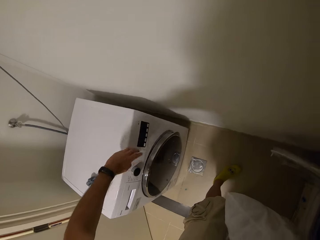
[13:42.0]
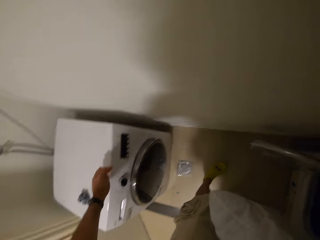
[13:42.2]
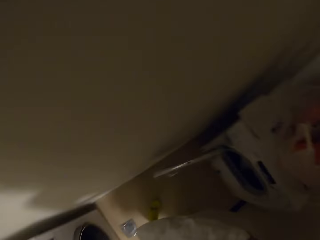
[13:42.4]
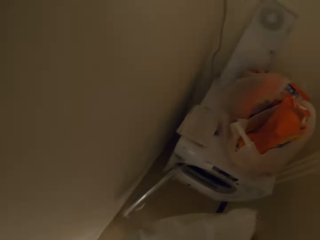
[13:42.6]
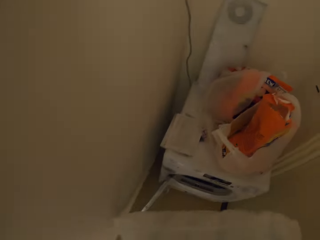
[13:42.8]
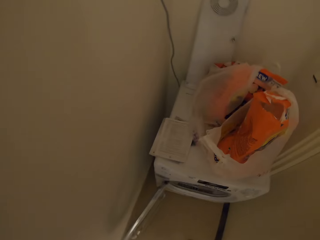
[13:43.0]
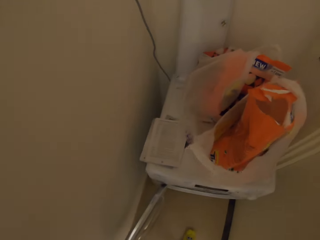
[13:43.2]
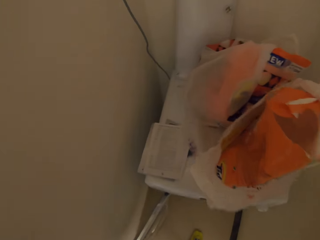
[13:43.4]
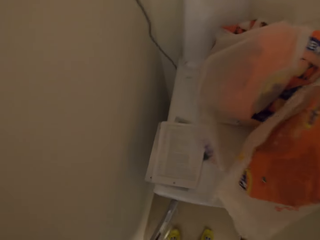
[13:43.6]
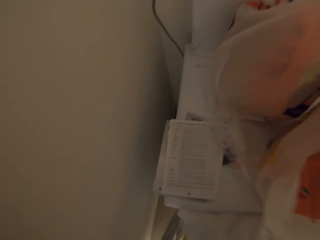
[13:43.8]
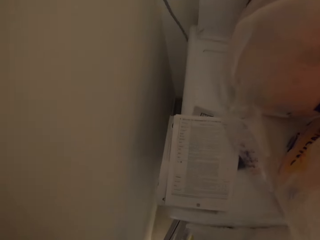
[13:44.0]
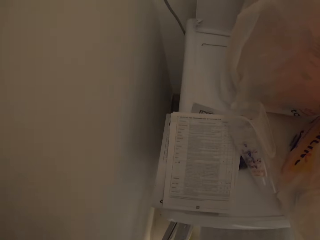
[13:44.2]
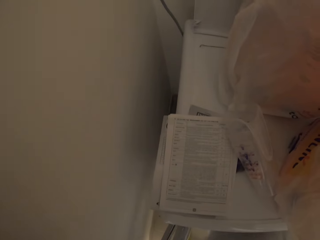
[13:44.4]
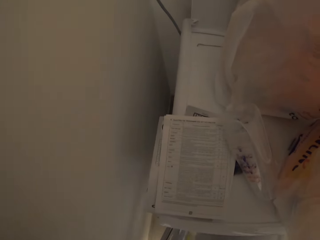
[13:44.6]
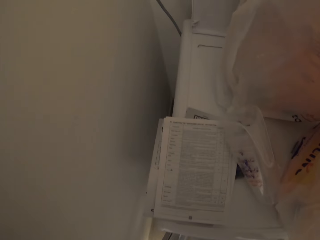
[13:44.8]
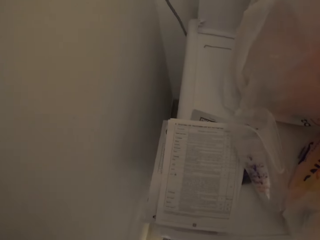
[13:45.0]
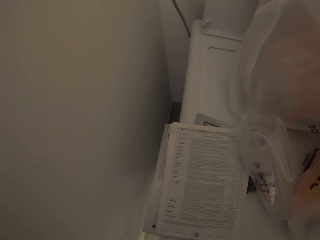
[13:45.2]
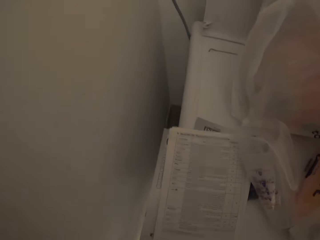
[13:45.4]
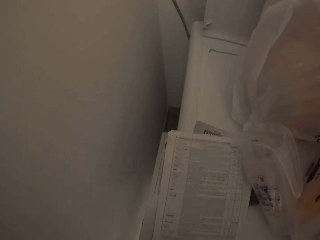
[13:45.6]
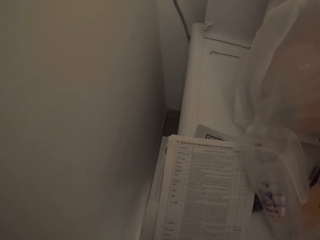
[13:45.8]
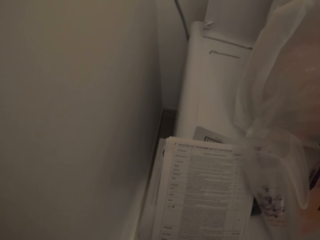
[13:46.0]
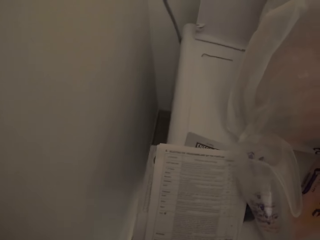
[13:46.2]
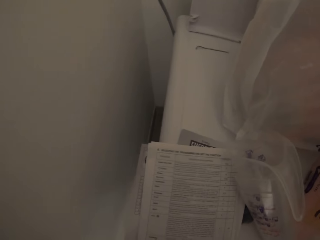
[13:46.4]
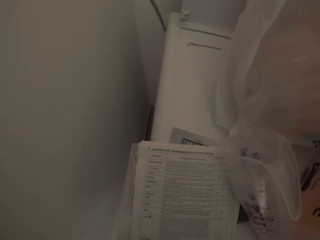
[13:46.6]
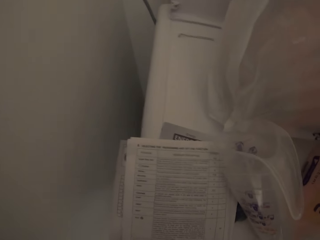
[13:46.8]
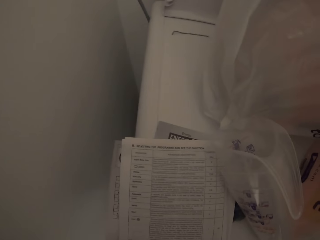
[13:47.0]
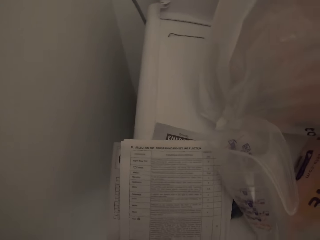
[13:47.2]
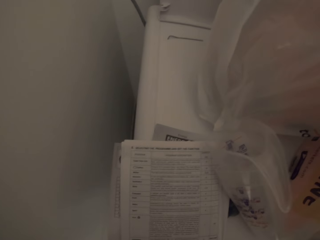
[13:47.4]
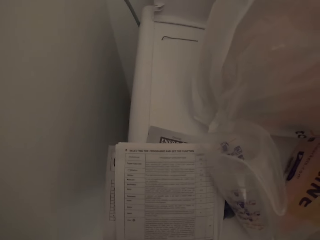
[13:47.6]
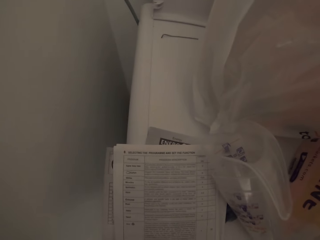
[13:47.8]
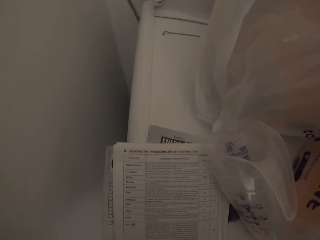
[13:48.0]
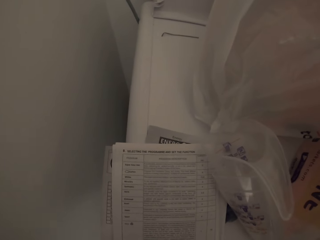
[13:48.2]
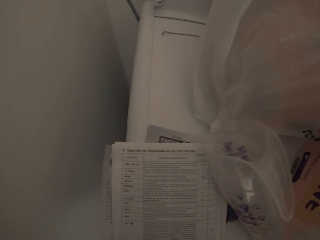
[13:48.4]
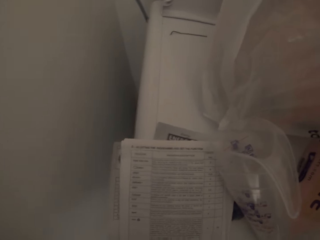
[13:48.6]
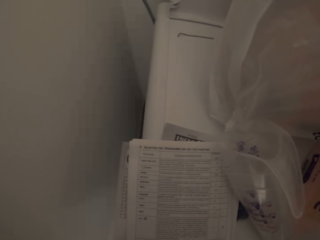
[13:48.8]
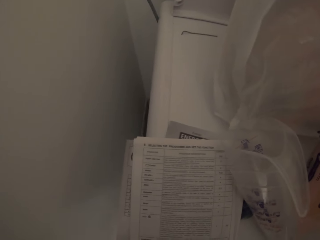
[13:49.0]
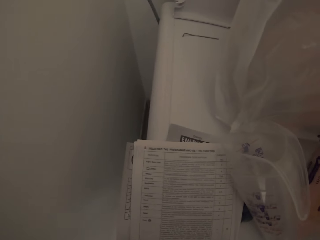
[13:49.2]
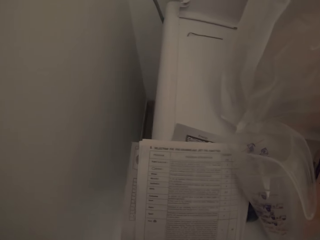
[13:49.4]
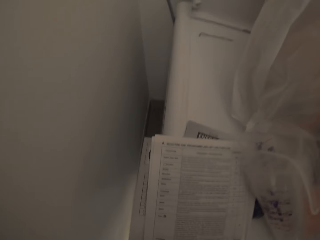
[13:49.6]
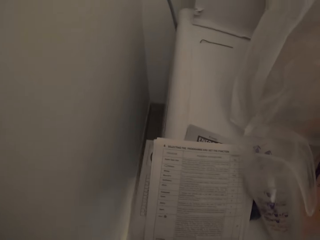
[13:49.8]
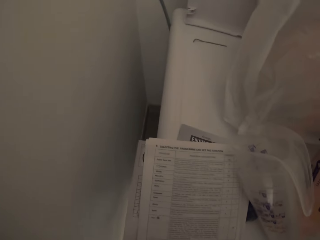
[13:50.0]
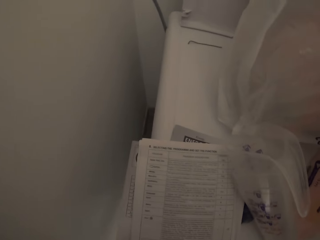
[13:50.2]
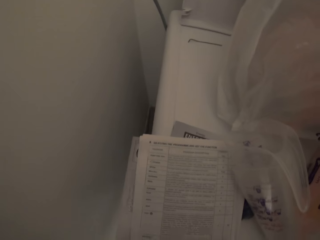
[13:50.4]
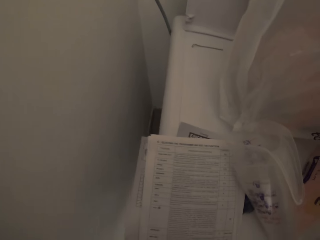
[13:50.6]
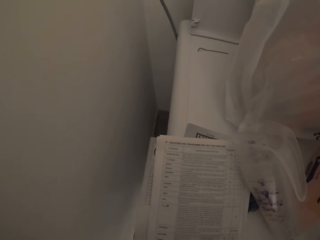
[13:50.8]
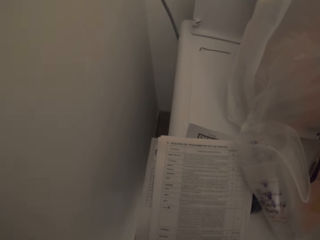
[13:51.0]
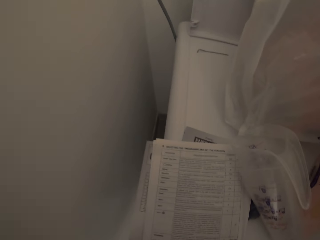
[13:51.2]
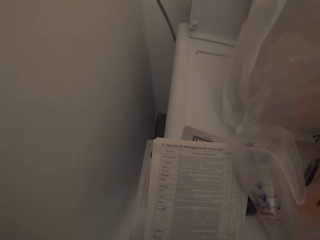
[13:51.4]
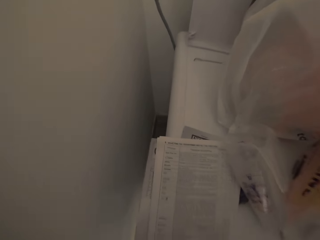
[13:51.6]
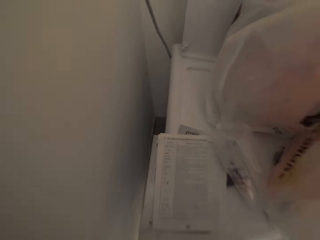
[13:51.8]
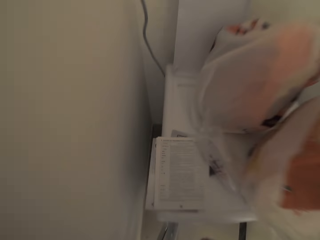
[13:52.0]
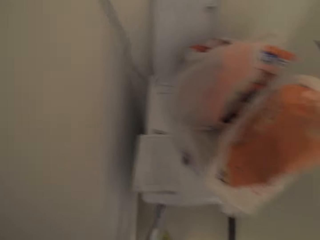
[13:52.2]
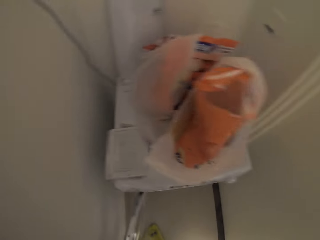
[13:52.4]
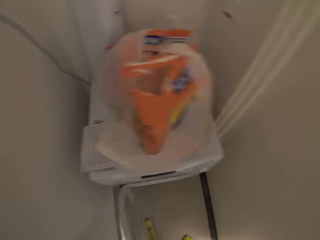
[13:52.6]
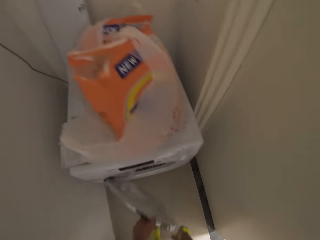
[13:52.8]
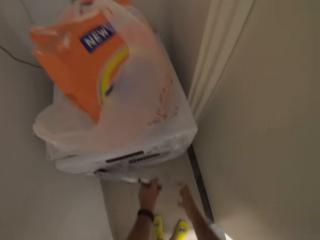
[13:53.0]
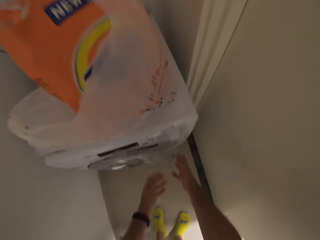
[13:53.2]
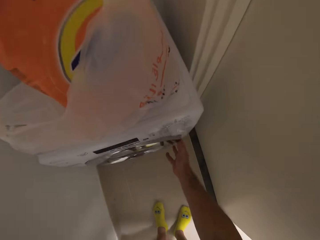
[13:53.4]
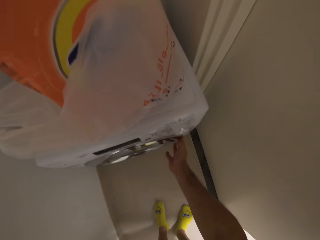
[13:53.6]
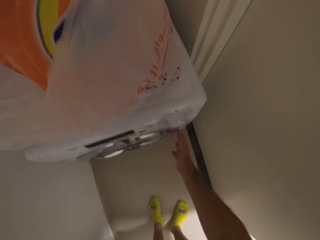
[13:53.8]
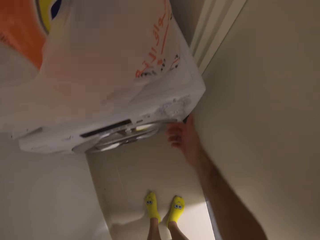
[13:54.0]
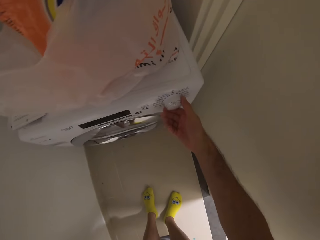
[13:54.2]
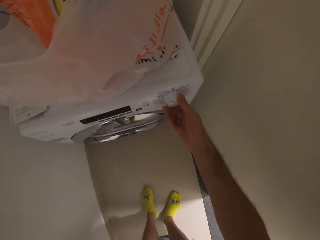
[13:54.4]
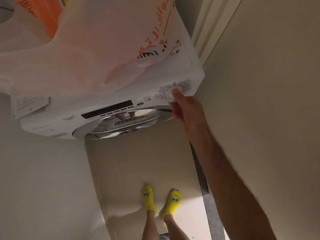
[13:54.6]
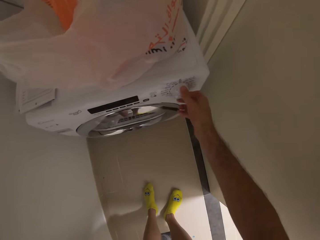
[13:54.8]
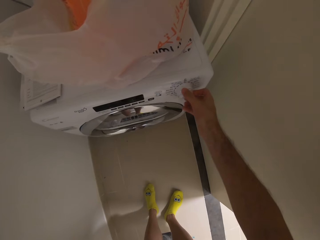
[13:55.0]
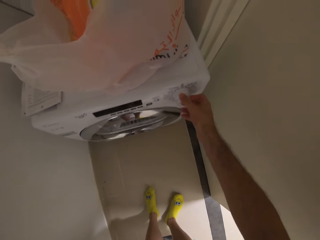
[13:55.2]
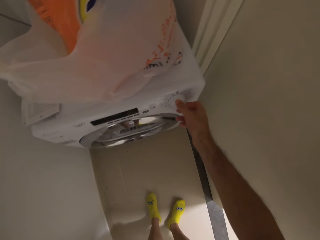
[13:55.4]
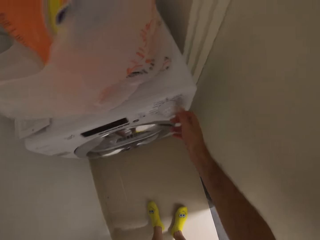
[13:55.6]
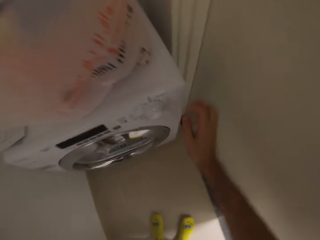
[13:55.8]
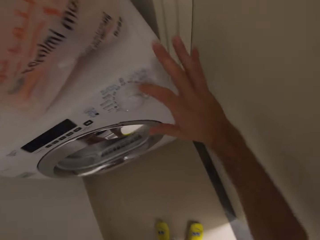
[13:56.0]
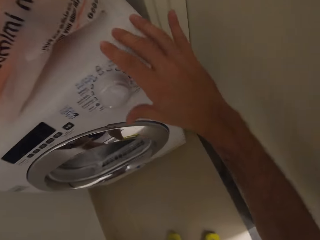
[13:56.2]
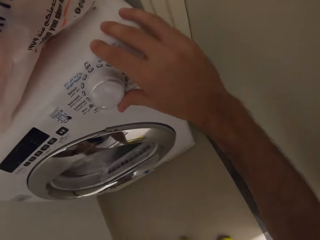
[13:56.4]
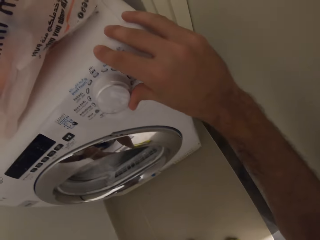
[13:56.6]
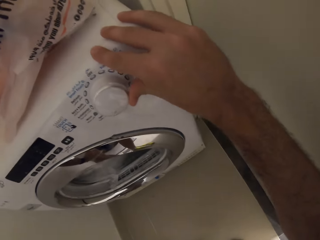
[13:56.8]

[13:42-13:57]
The camera wearer operates the laundry machine with his left hand. He looks around. He puts the pillow in his hands into the laundry machine. He closes the laundry machine door with his hands. He operates the laundry machine with his right hand.

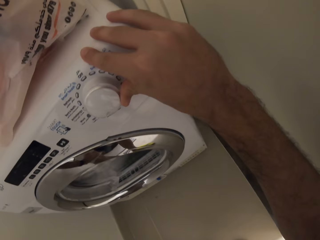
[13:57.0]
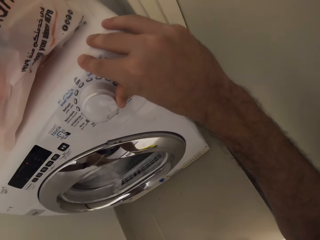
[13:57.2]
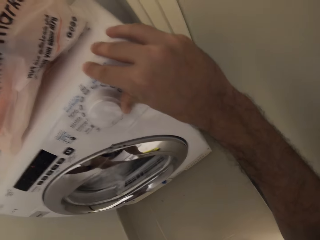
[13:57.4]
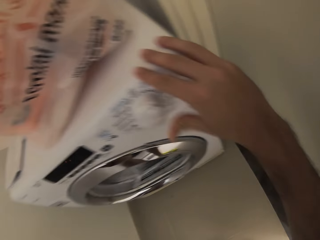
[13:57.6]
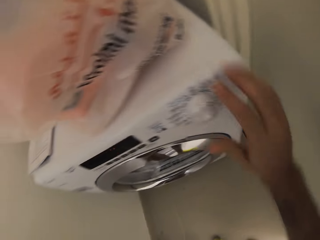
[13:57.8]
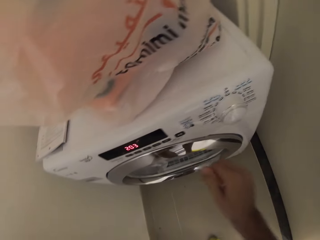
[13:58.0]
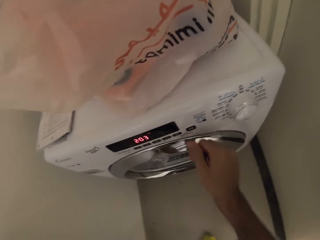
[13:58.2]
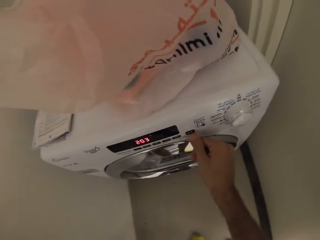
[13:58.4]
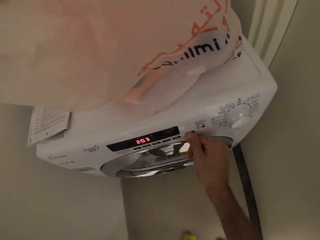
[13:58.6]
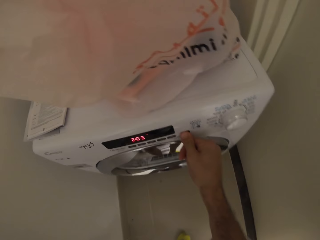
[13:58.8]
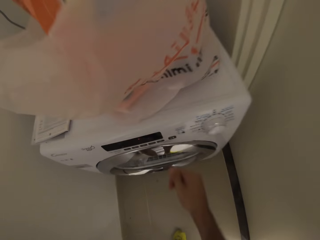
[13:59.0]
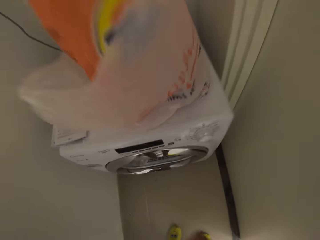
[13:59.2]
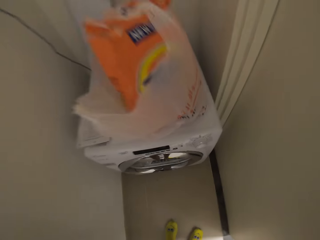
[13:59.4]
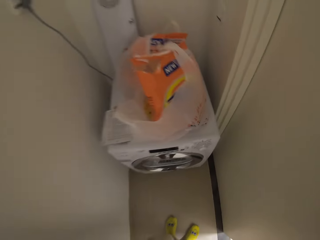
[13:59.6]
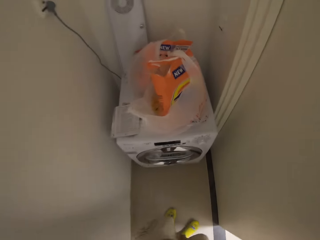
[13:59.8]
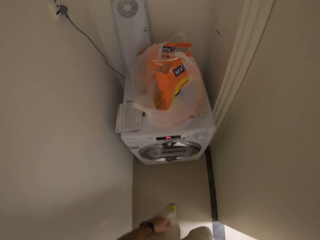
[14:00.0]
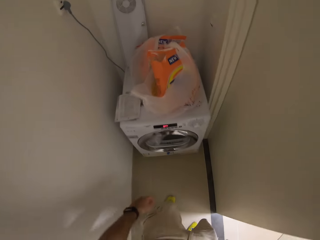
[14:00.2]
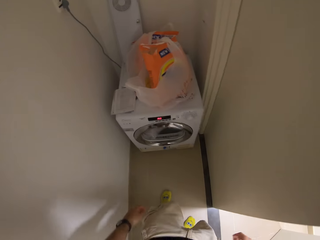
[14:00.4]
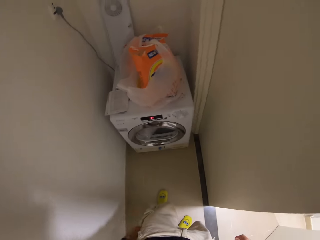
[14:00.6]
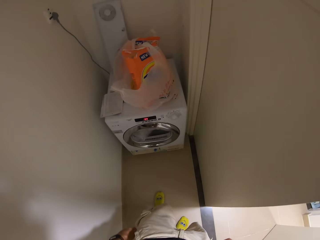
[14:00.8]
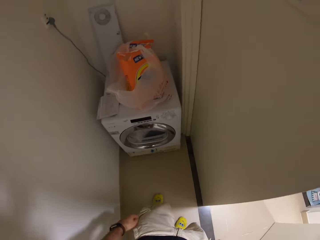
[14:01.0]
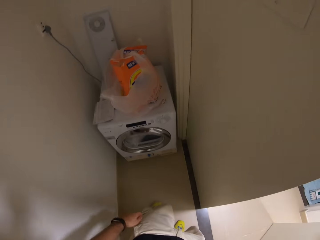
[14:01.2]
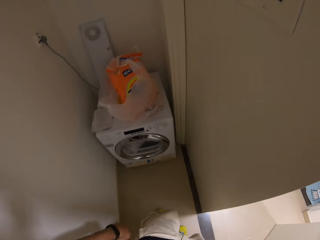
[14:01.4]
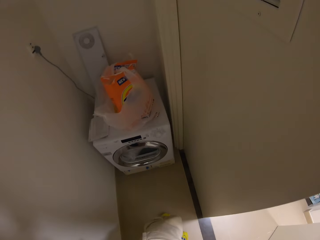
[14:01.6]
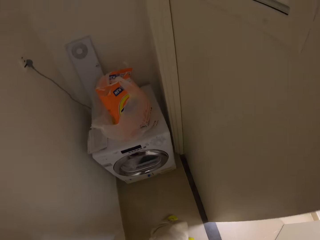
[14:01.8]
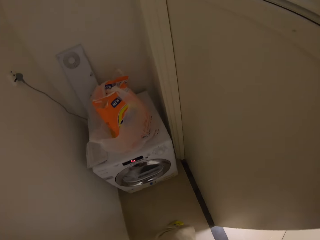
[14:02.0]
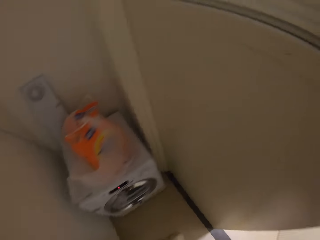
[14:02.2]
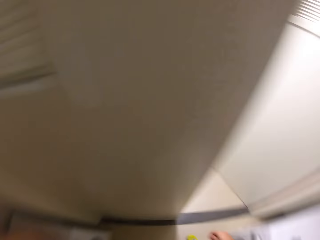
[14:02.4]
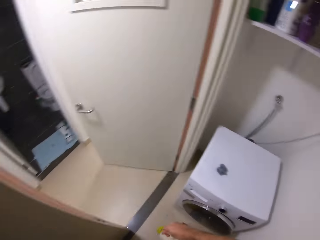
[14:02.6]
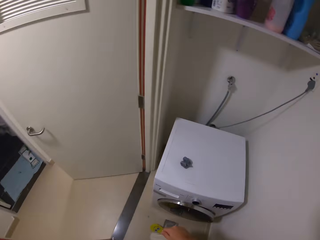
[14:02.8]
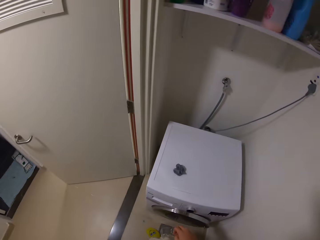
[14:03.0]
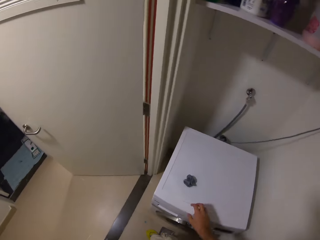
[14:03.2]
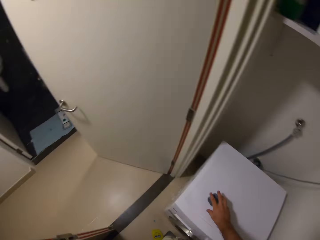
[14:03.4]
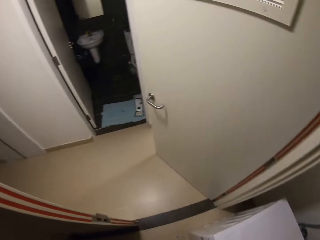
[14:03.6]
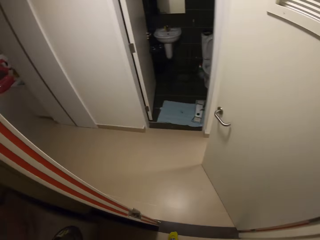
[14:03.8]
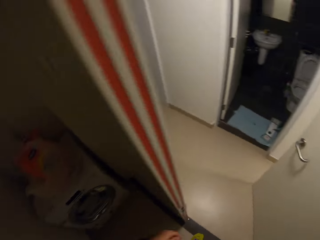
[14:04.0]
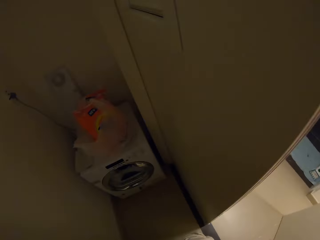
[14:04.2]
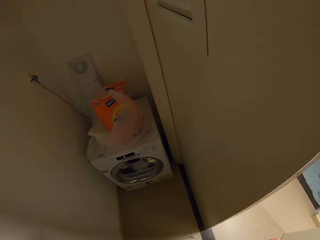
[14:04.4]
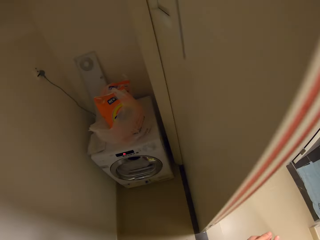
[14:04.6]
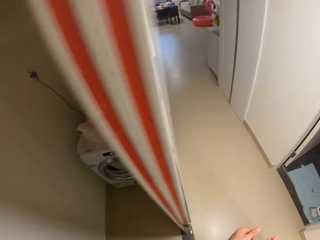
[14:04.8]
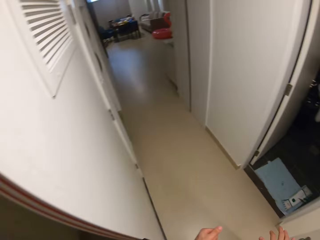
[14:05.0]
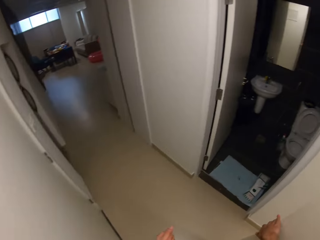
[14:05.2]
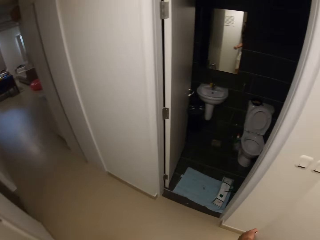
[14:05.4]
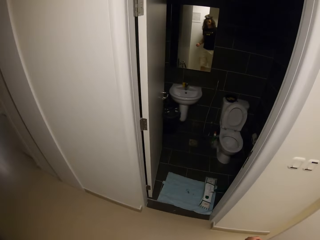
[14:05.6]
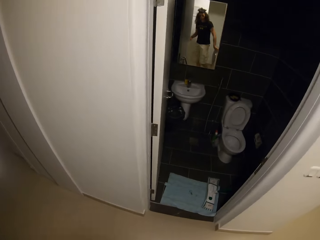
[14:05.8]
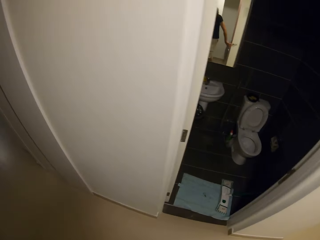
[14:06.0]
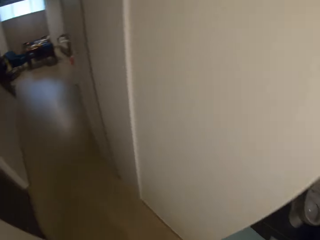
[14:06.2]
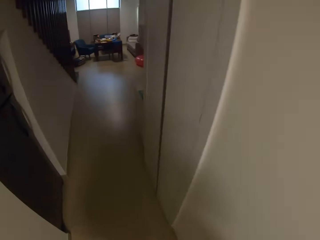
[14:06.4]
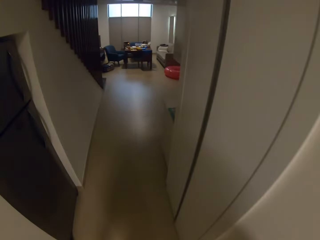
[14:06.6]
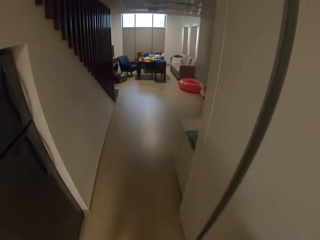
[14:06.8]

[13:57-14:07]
The camera wearer stares at the washing machine. He walks around in the house. He picks up wool clusters from a laundry machine with his right hand.
